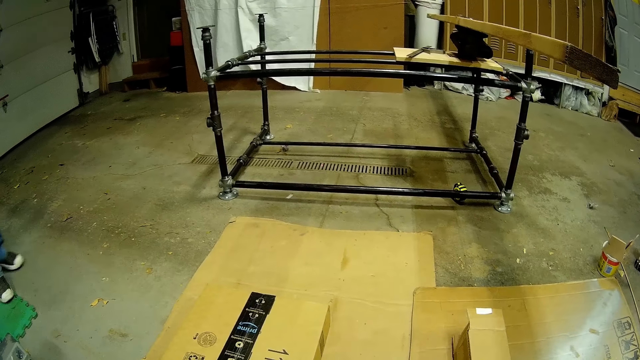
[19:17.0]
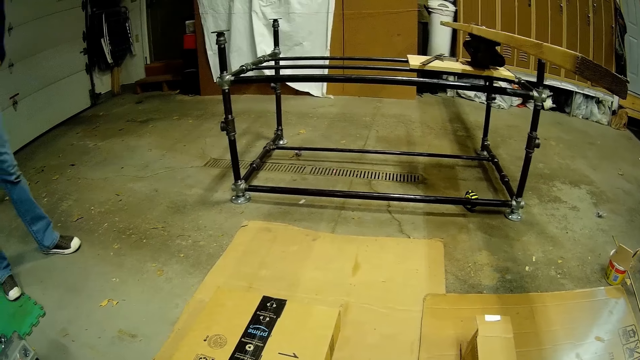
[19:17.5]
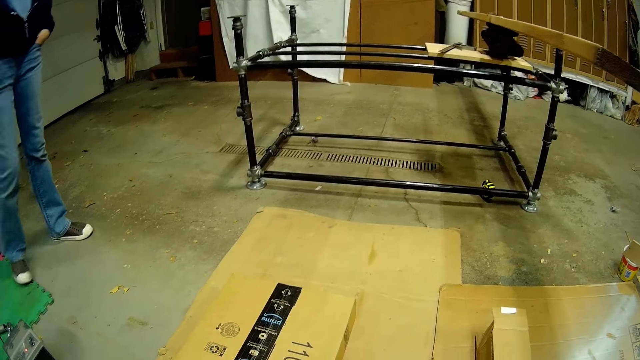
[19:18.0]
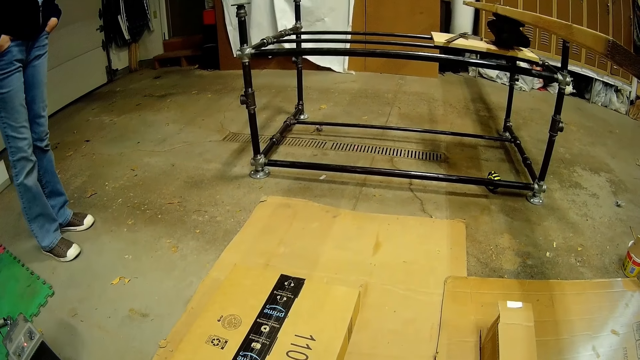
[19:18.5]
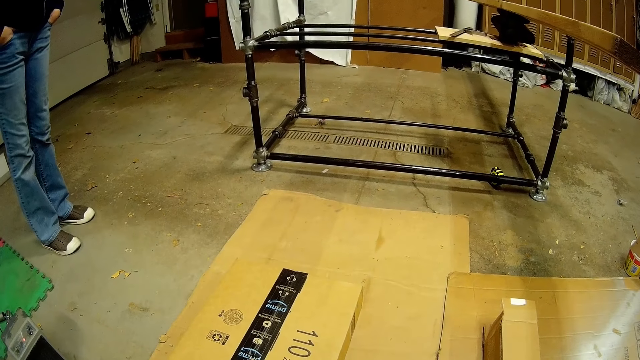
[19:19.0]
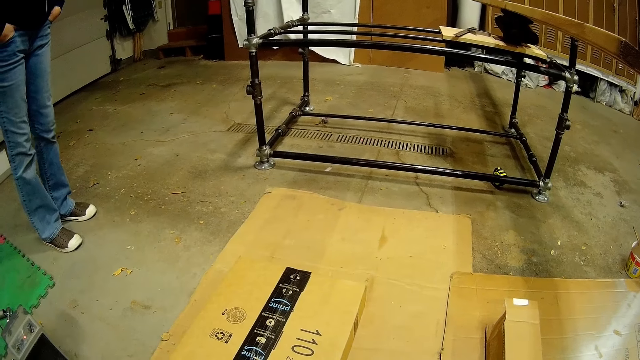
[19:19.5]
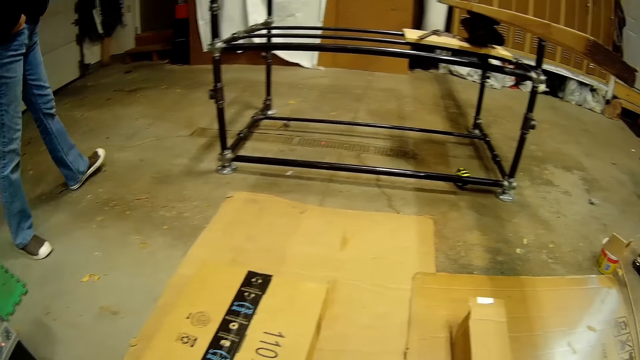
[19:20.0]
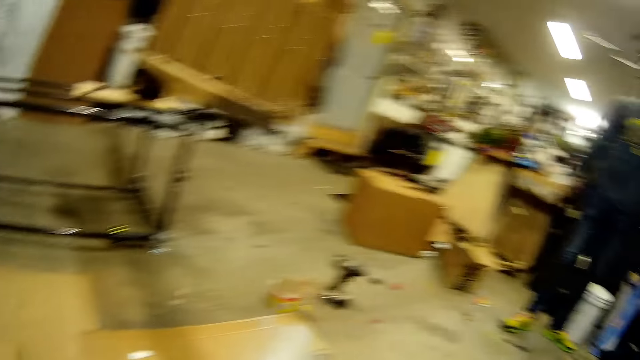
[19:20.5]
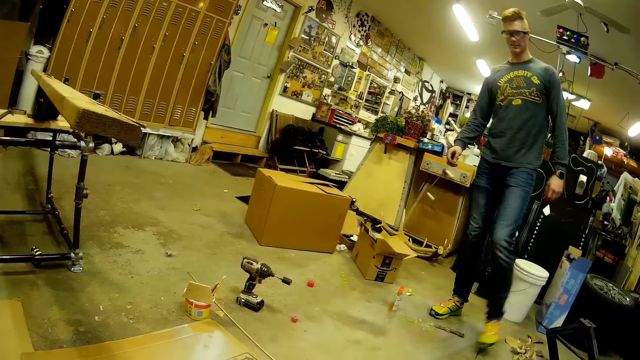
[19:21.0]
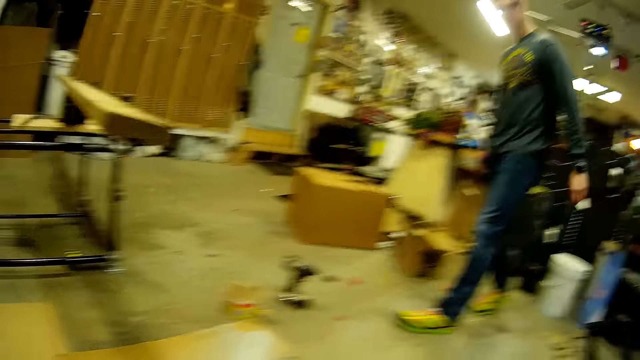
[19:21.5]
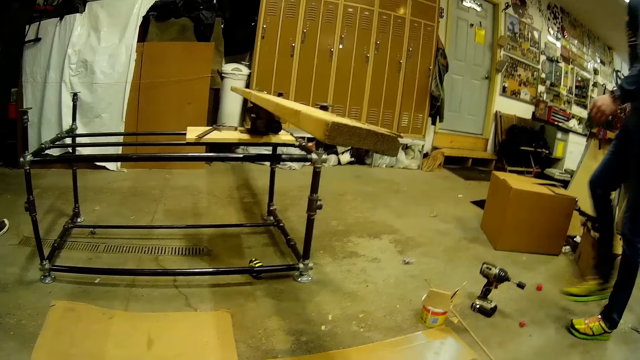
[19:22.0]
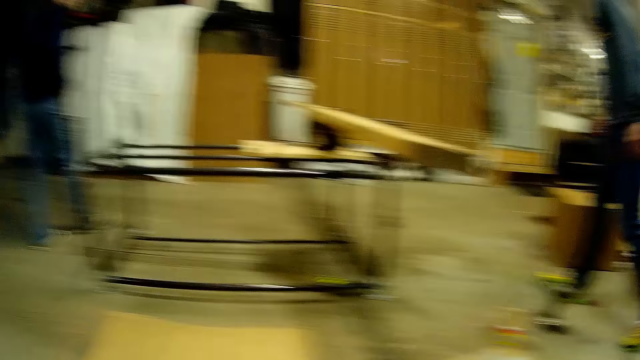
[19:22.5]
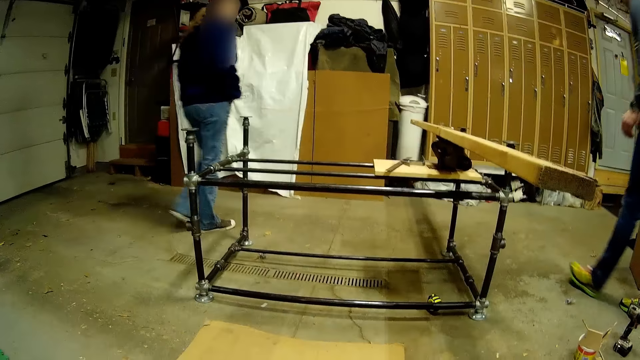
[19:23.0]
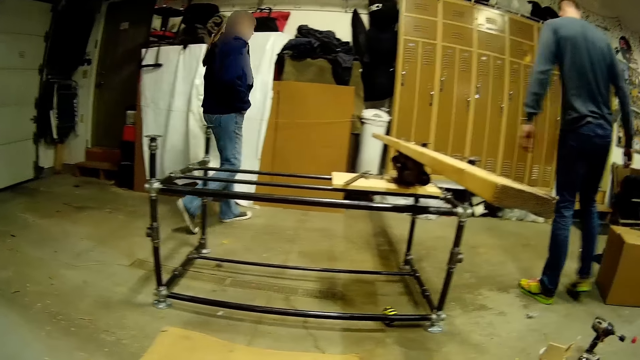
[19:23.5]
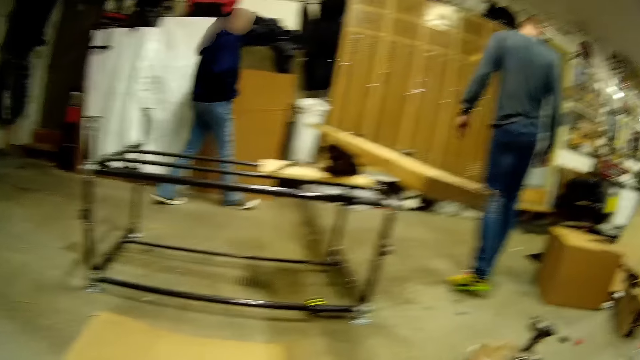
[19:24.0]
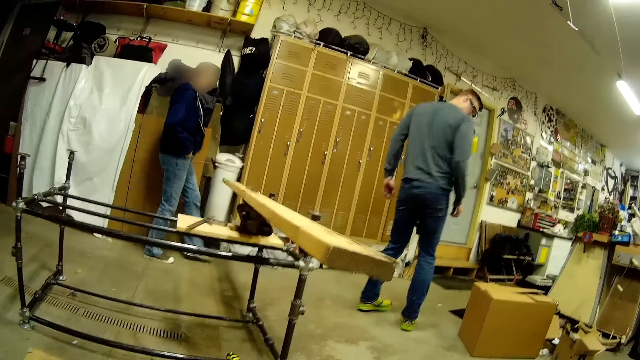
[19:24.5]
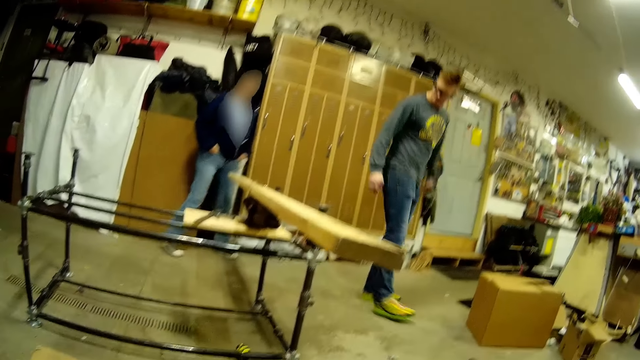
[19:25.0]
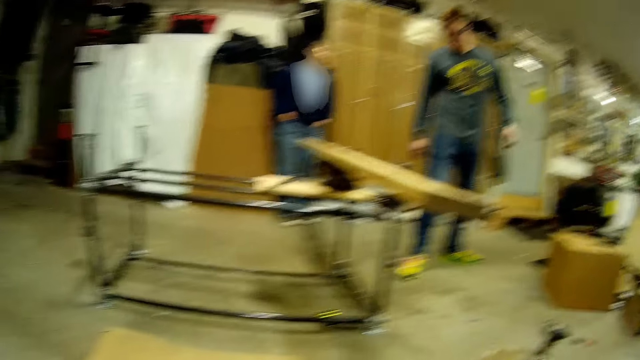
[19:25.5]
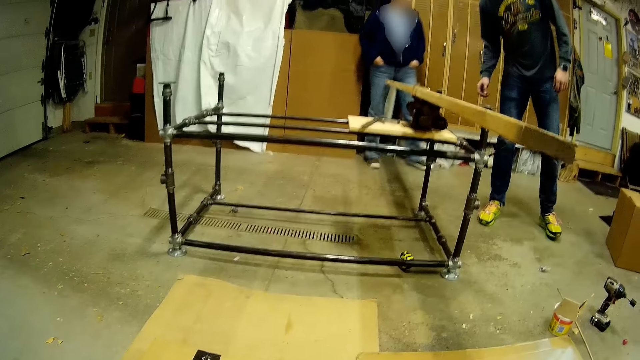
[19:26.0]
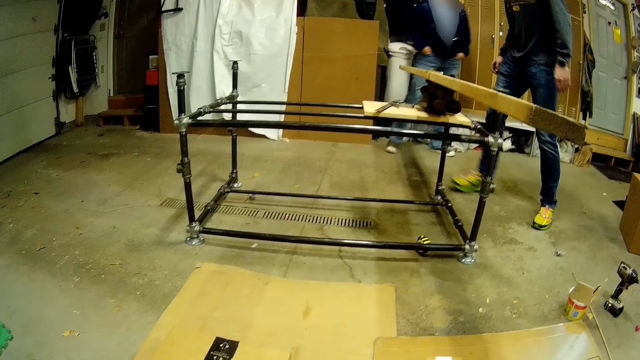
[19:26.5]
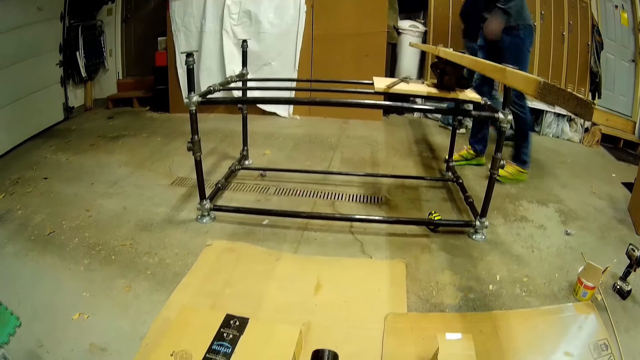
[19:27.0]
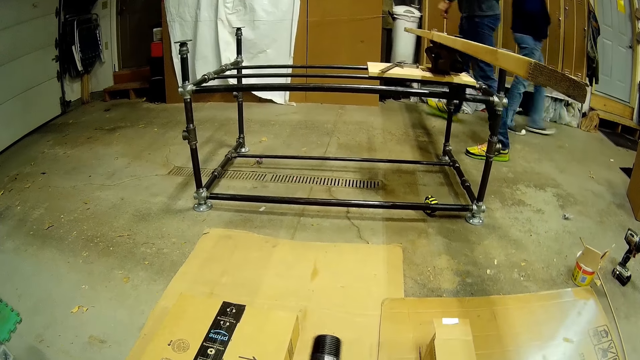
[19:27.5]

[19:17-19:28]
The man talks to the camera wearer. The camera wearer observes the man. They talk to the man. They observe the man.

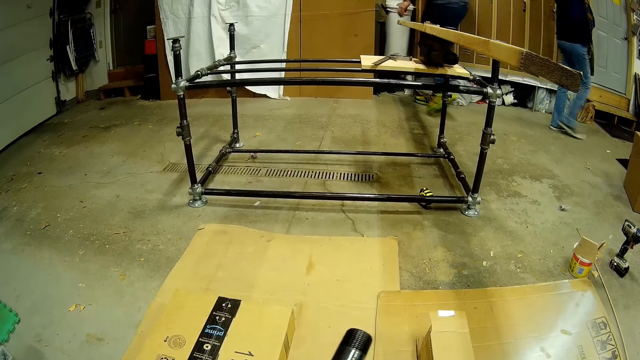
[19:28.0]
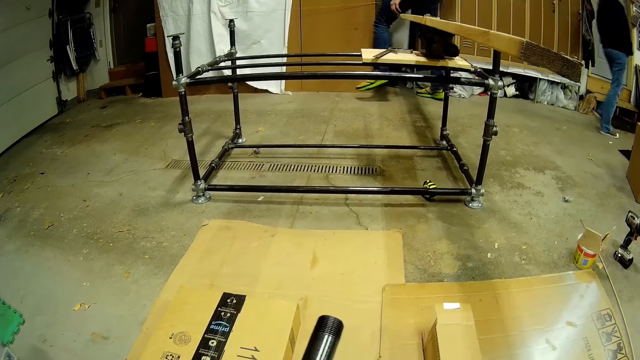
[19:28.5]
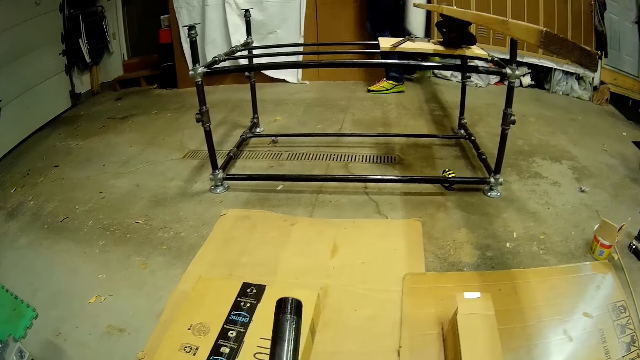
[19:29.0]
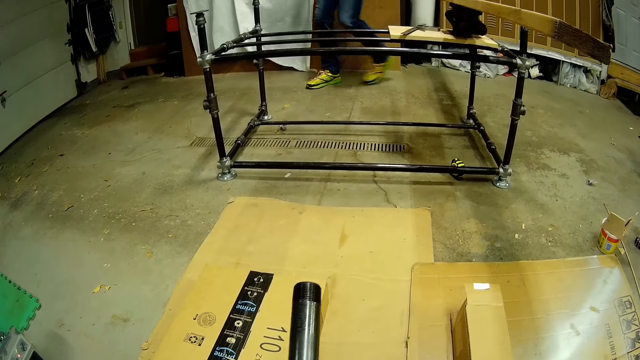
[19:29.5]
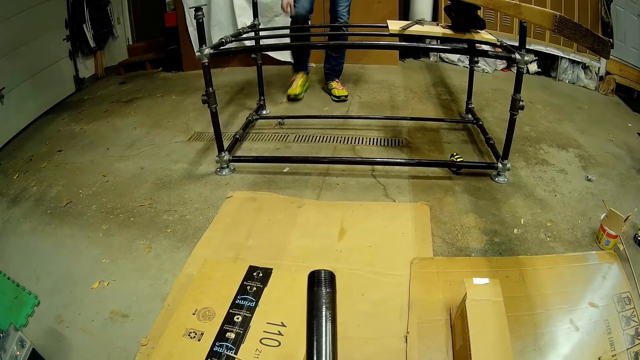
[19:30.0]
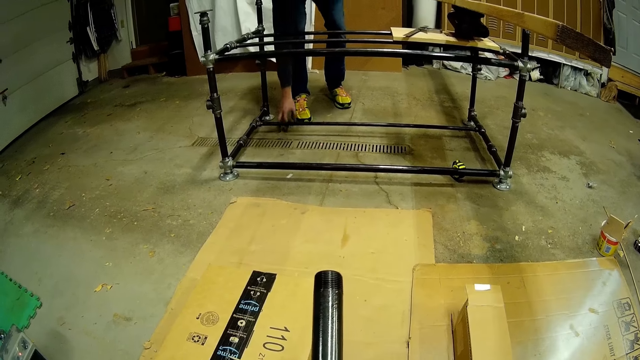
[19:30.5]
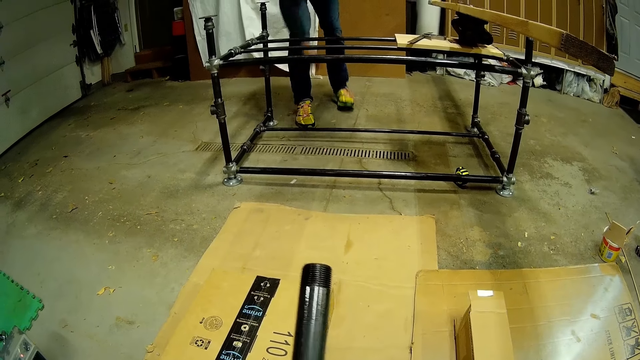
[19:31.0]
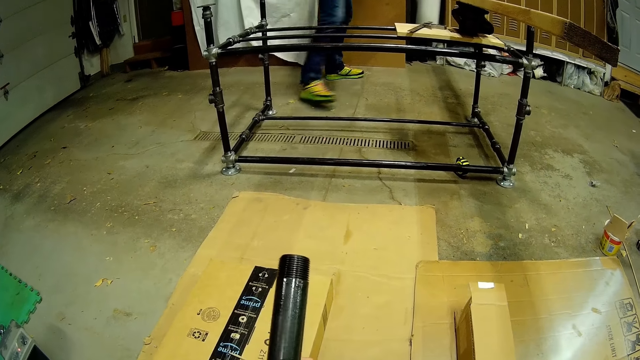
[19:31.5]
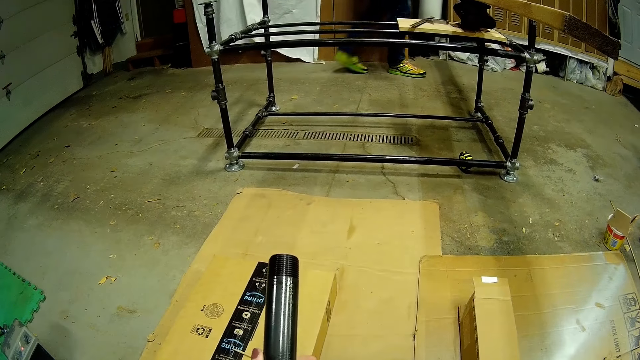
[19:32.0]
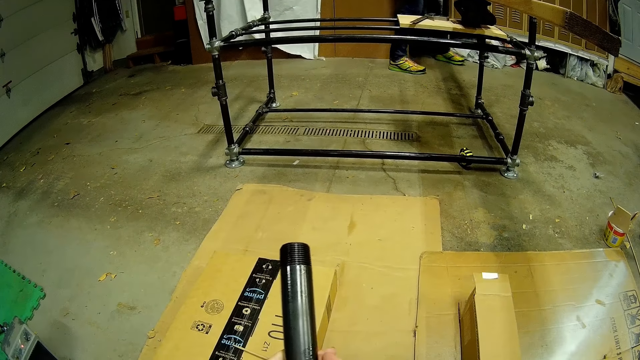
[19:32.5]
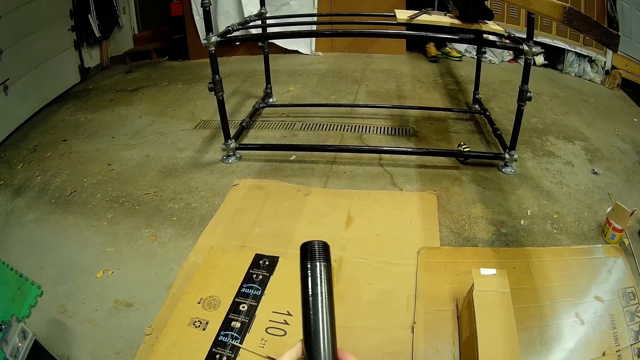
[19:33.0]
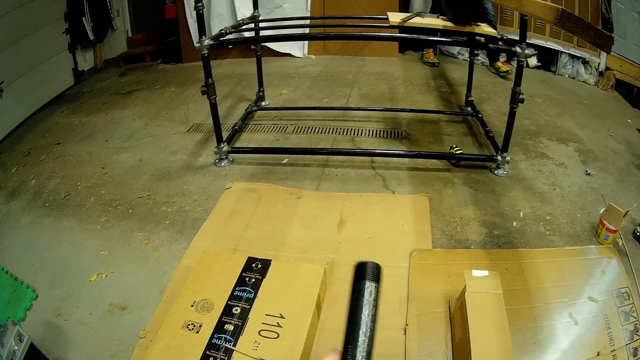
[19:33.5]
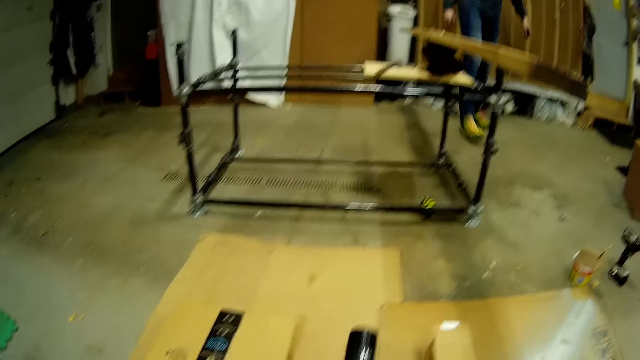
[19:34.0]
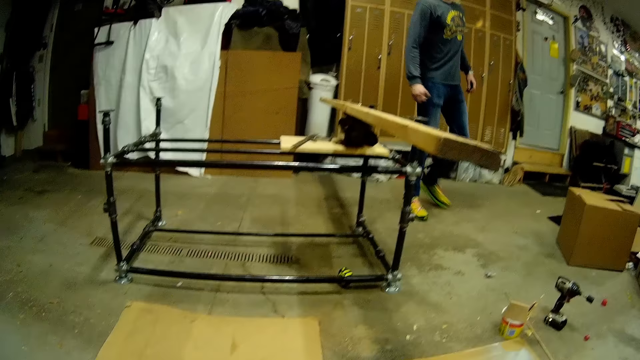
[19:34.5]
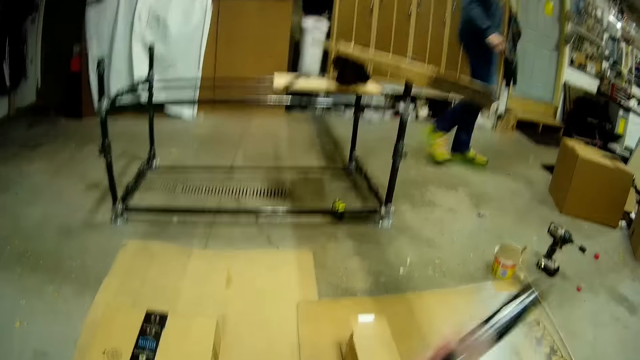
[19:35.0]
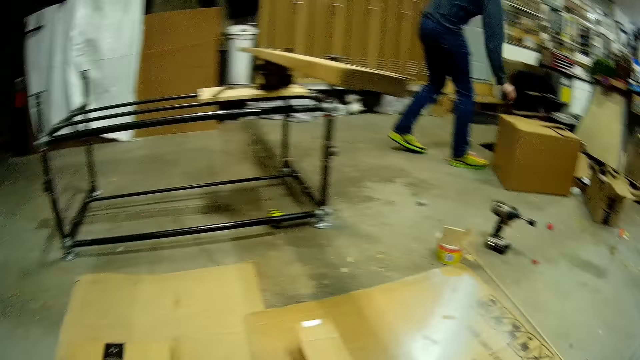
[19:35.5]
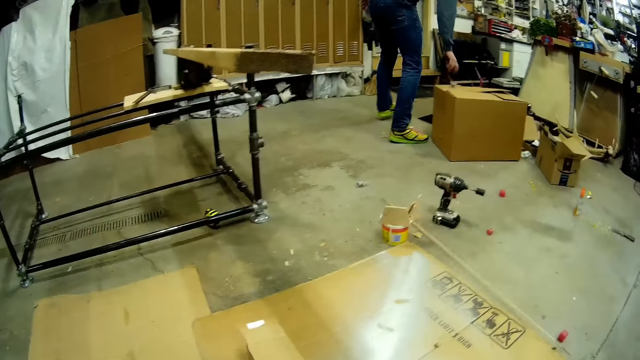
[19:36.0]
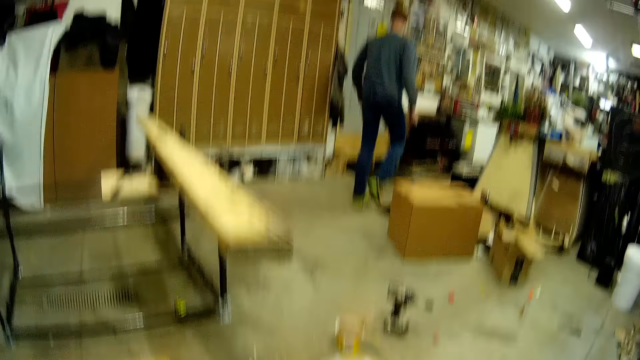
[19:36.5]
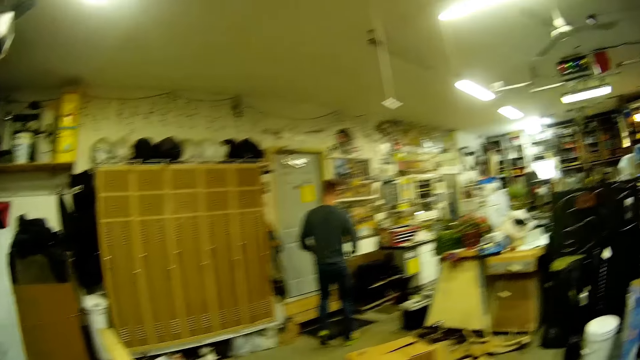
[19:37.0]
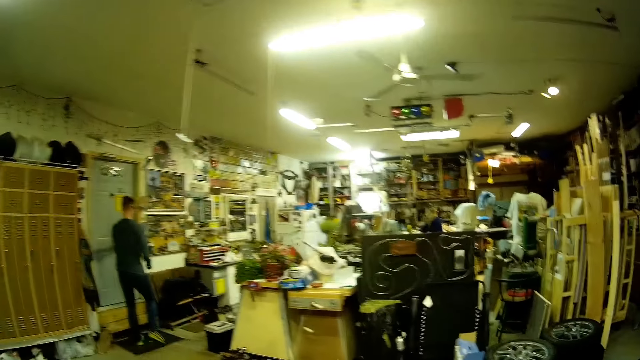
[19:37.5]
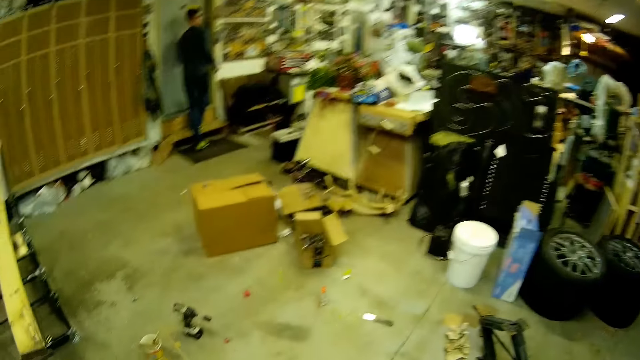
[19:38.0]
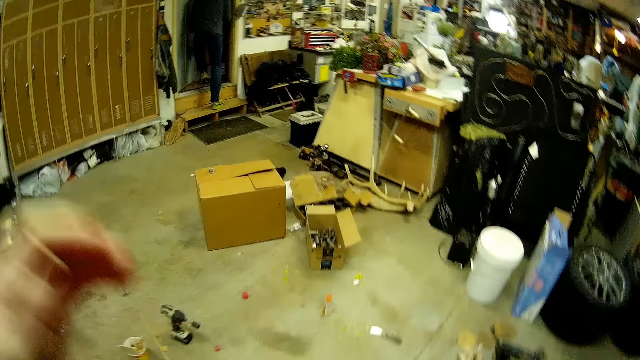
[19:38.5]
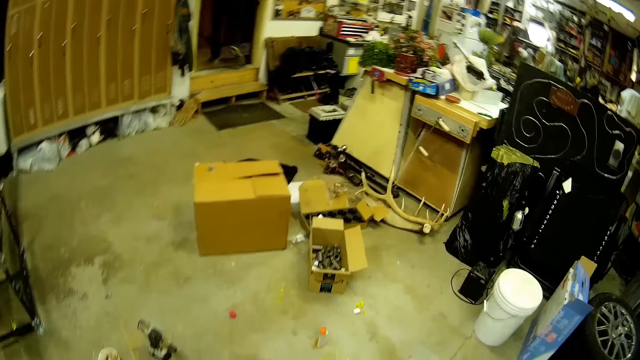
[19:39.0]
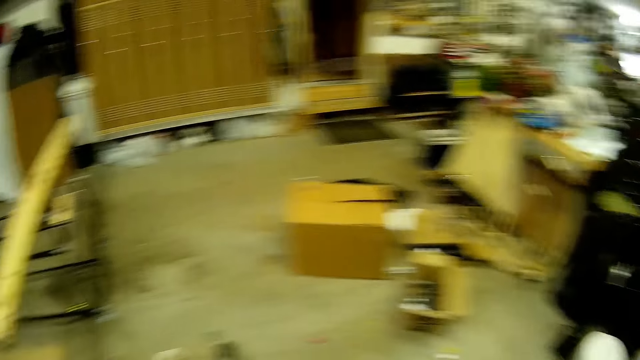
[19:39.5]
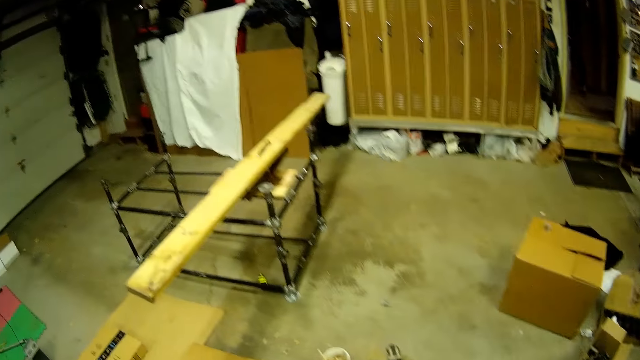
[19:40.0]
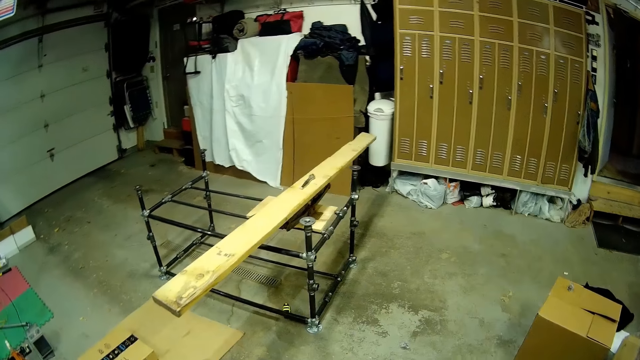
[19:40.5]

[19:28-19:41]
A man picks up a metal on the ground with his right hand. The camera wearer drops the metal pipe in her right hand on the ground. The man drops the metal on a carton box. The man opens a door with his left hand. The camera wearer raises her left hand. The man walks through the door. The camera wearer looks around.
